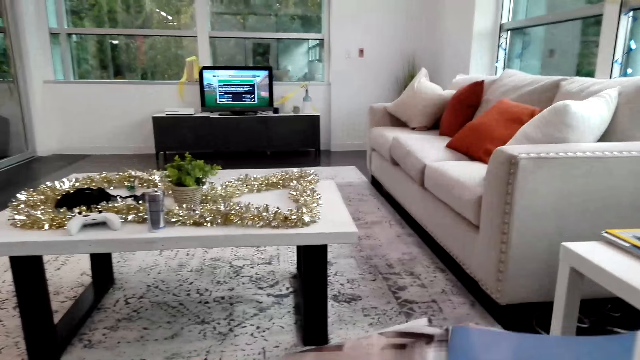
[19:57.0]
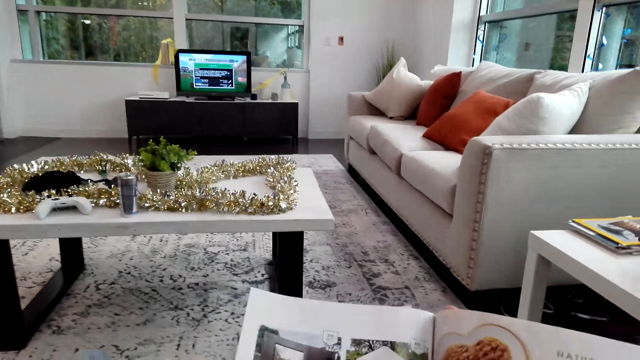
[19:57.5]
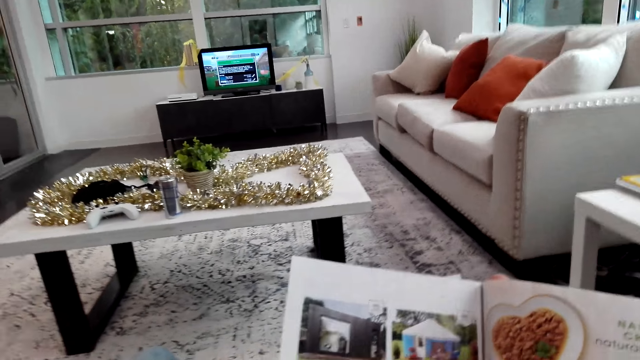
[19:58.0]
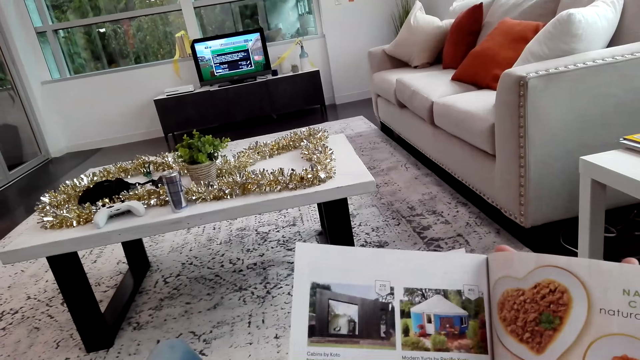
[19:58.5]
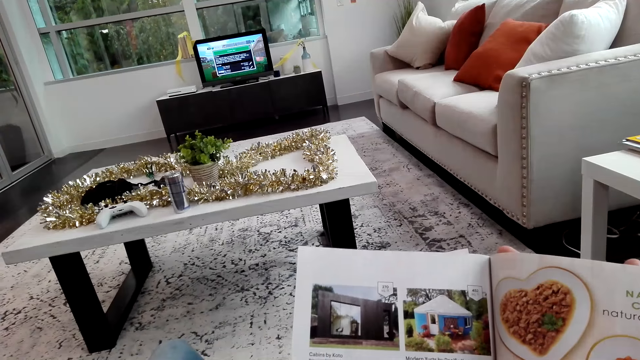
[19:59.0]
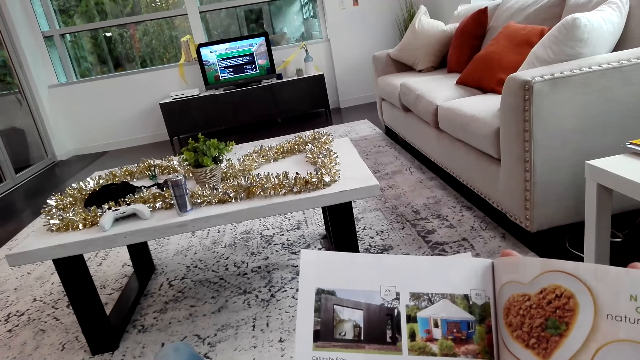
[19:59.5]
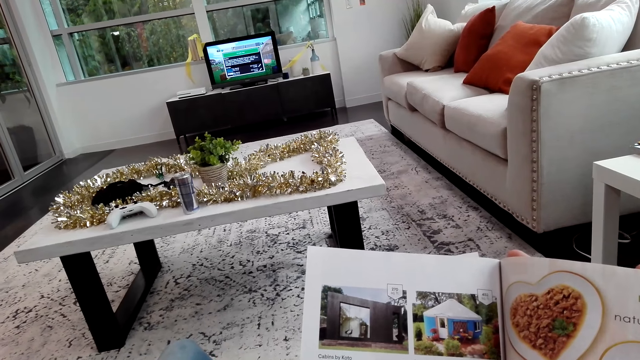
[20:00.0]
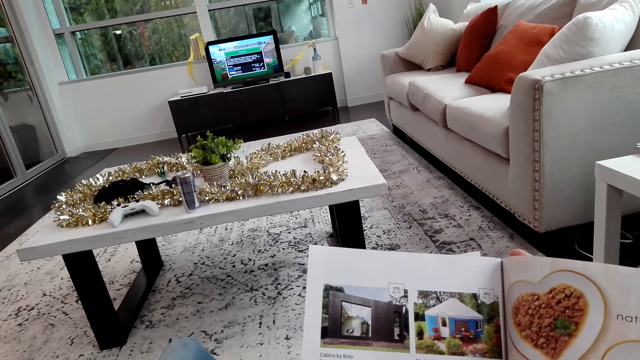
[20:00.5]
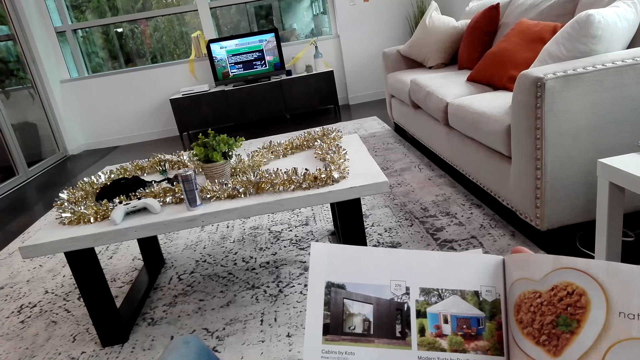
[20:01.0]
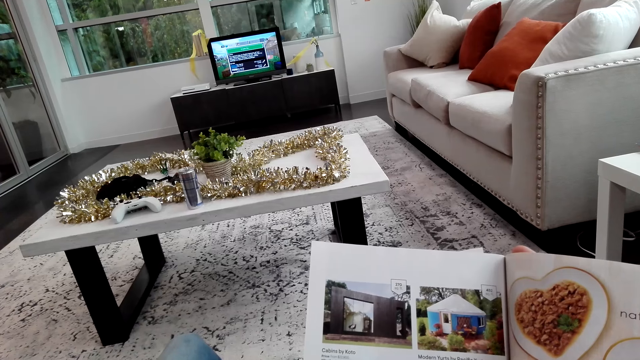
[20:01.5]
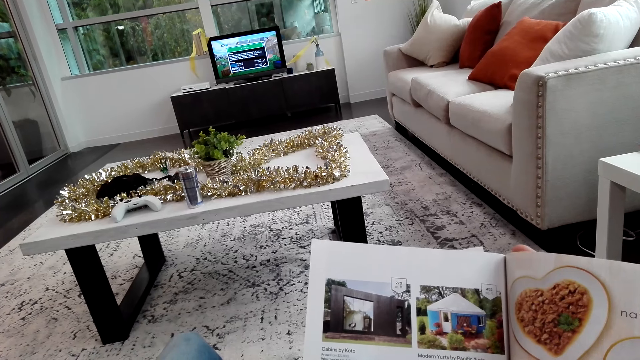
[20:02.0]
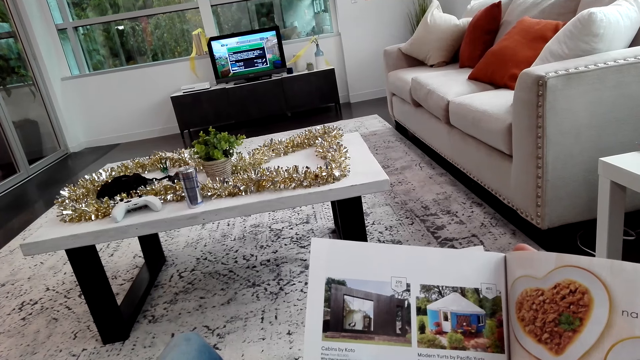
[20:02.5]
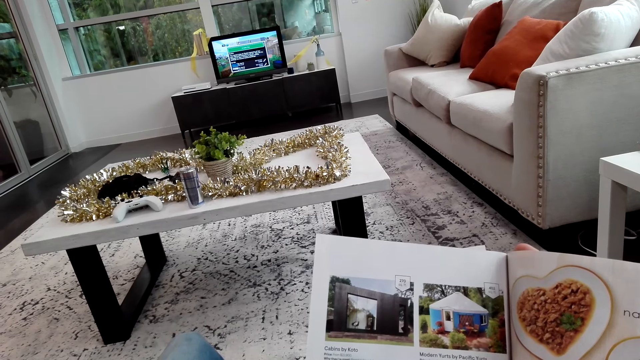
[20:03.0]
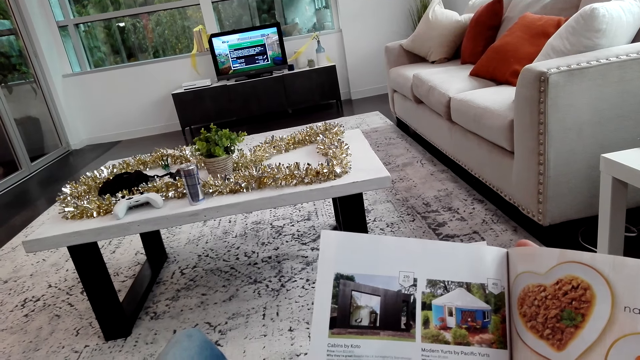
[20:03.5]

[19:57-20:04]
The camera wearer reads the magazine on the sofa.

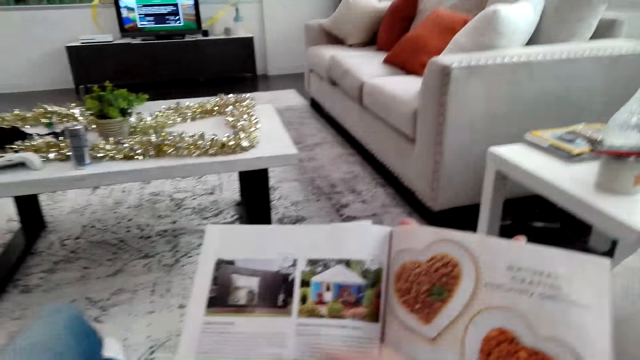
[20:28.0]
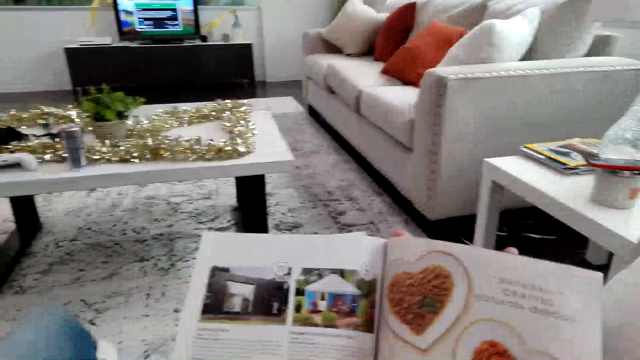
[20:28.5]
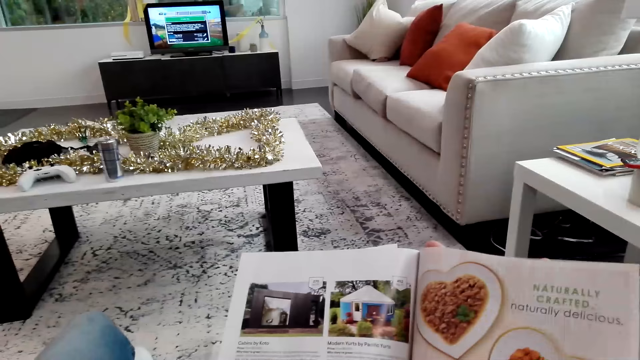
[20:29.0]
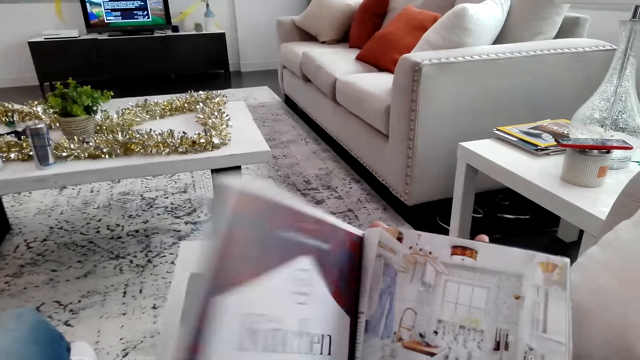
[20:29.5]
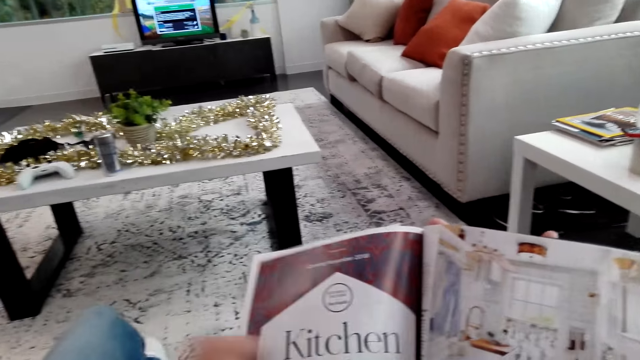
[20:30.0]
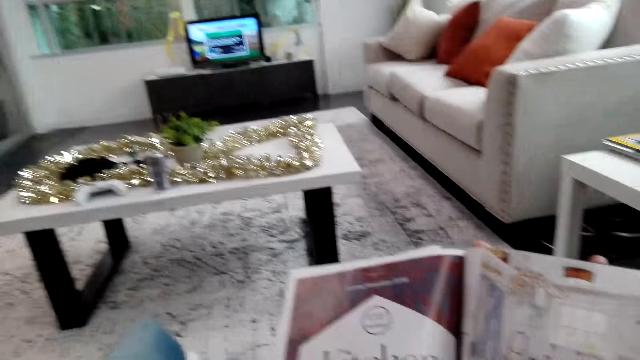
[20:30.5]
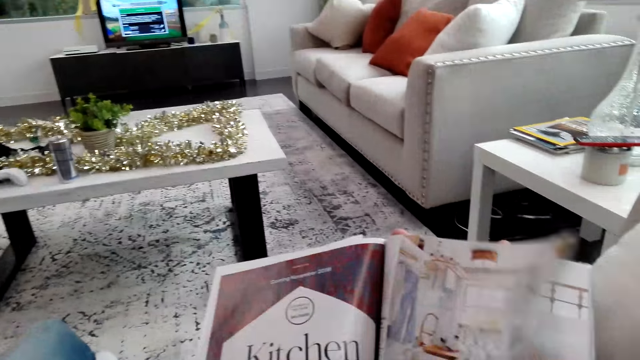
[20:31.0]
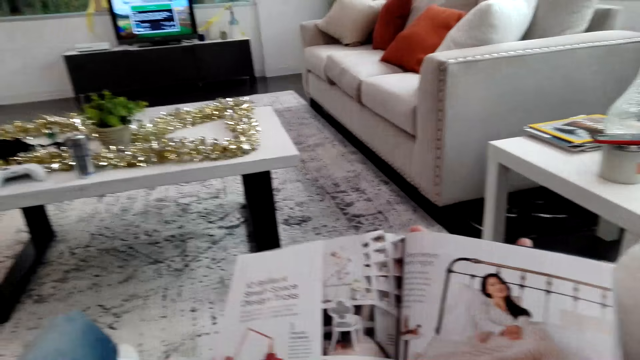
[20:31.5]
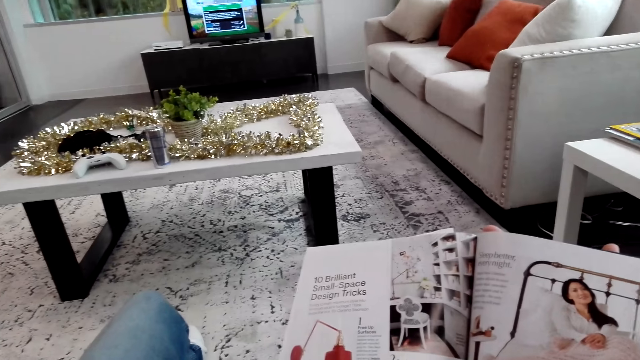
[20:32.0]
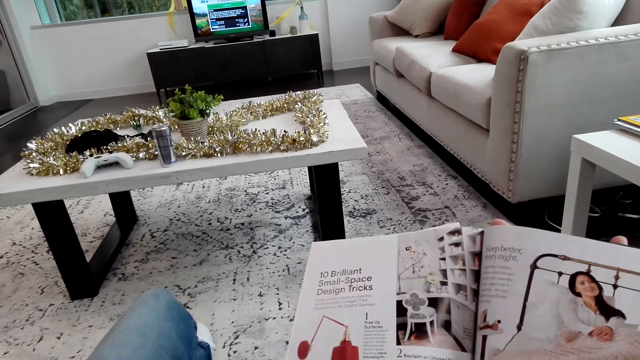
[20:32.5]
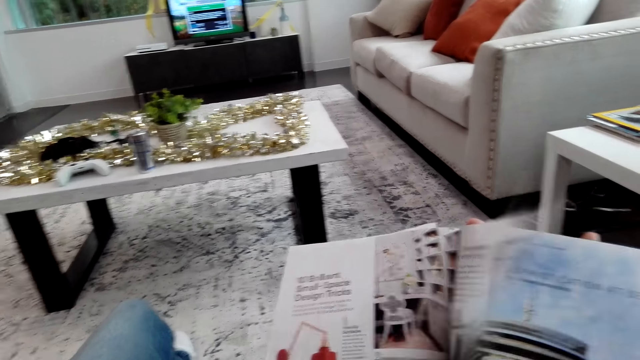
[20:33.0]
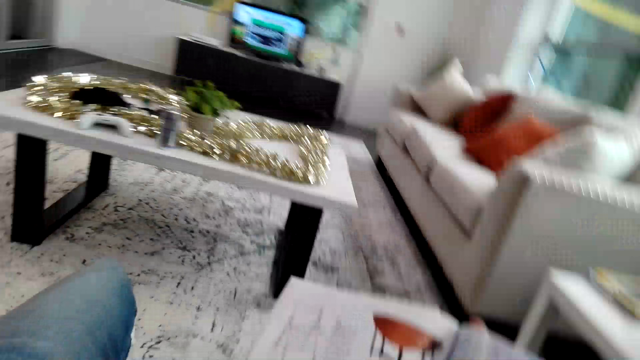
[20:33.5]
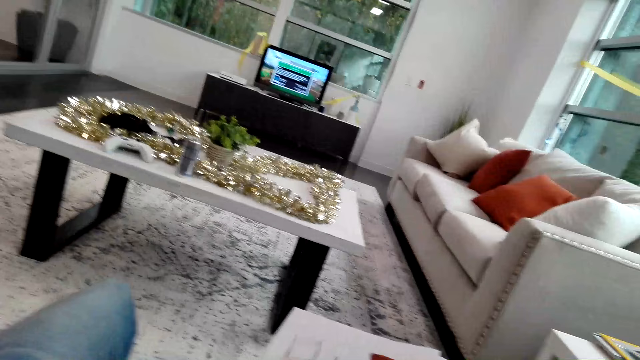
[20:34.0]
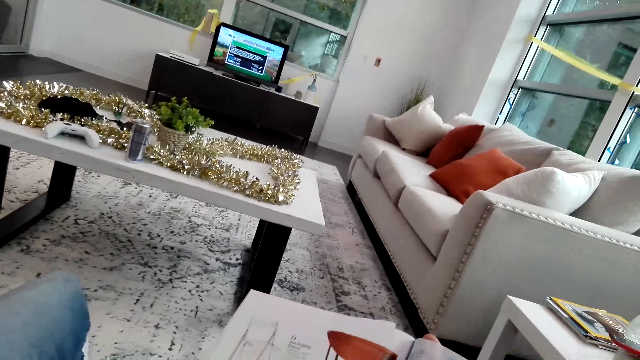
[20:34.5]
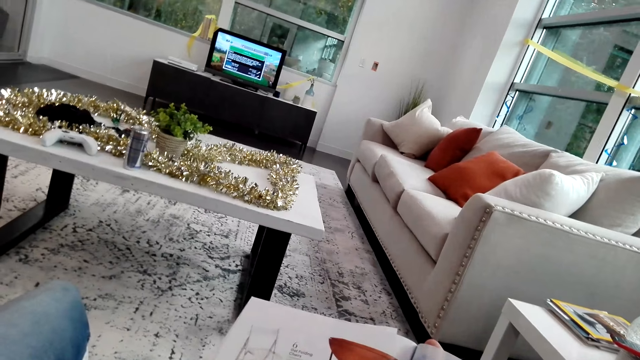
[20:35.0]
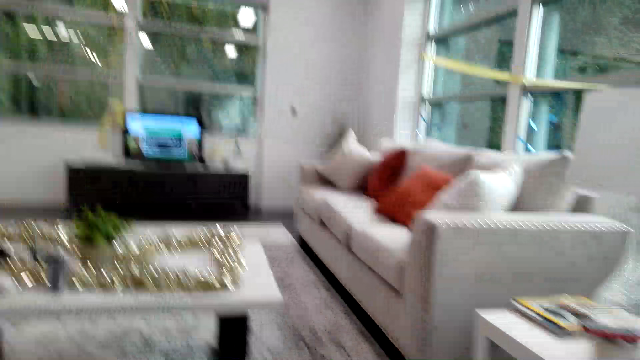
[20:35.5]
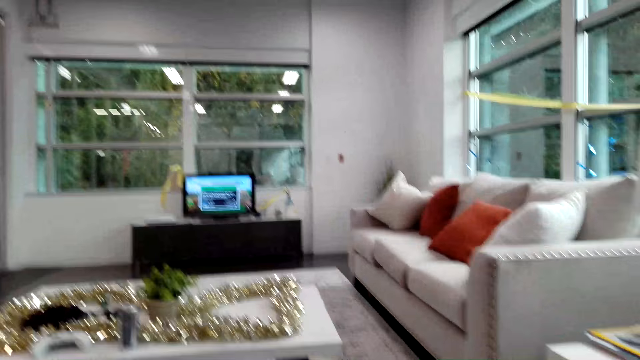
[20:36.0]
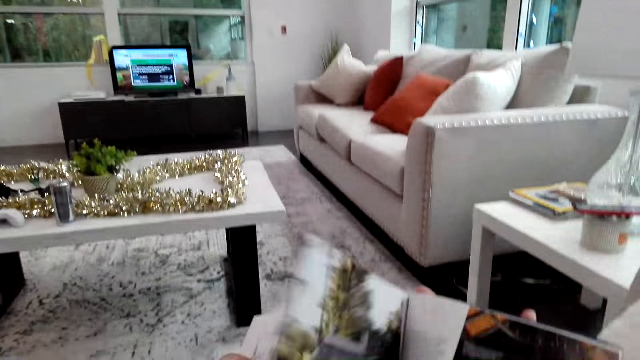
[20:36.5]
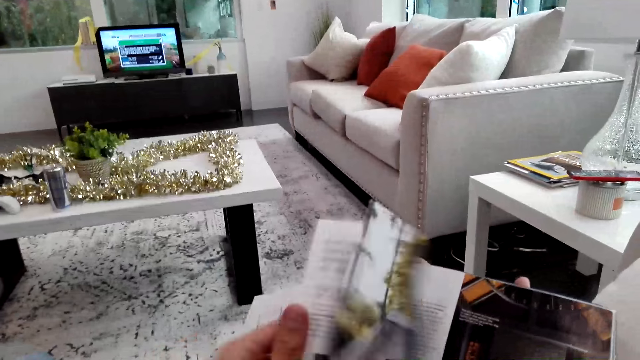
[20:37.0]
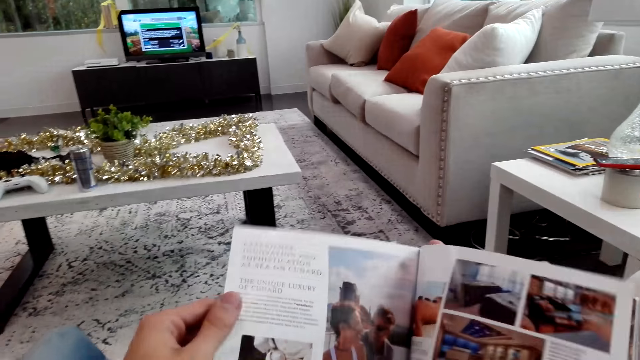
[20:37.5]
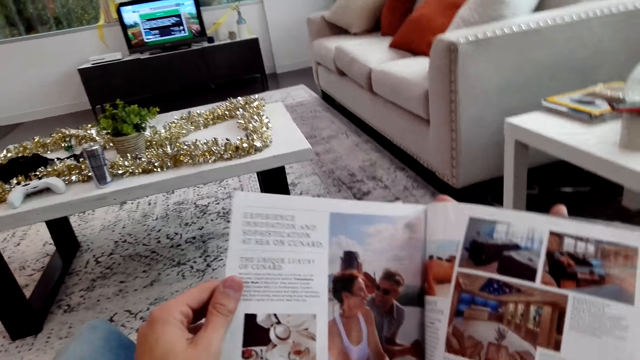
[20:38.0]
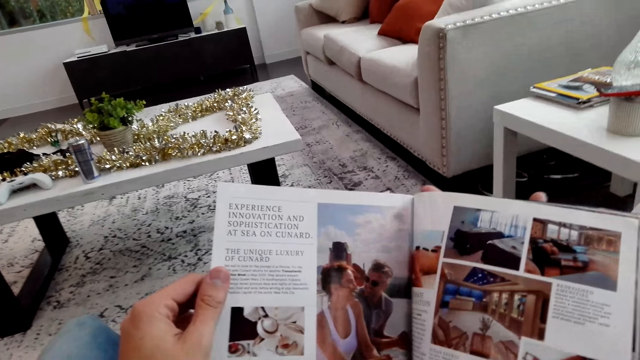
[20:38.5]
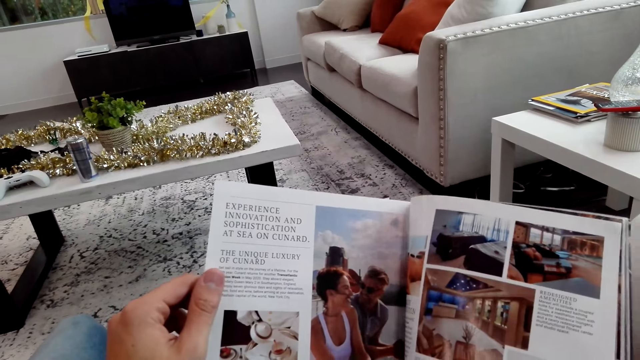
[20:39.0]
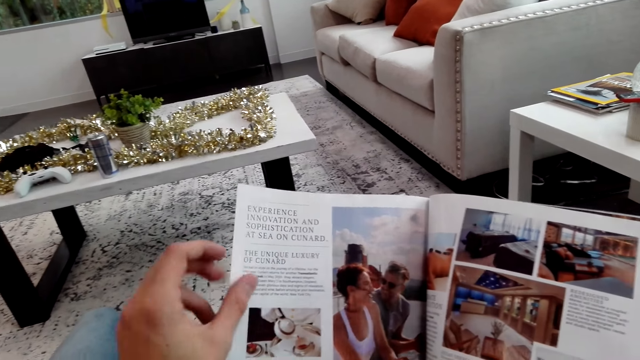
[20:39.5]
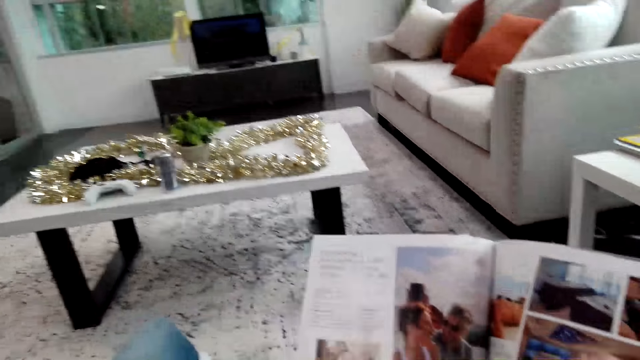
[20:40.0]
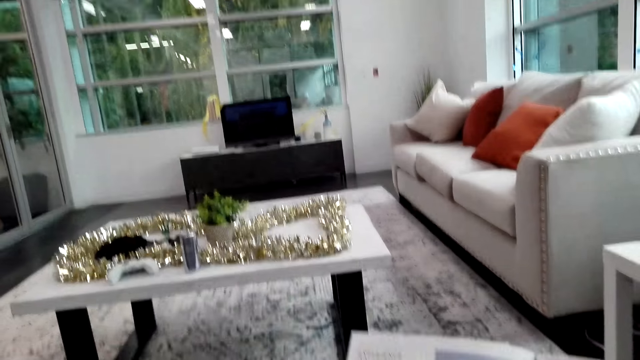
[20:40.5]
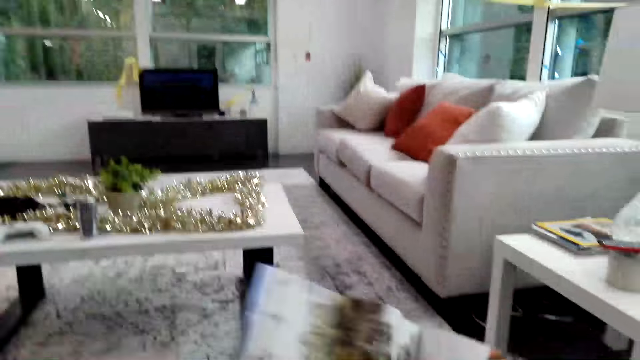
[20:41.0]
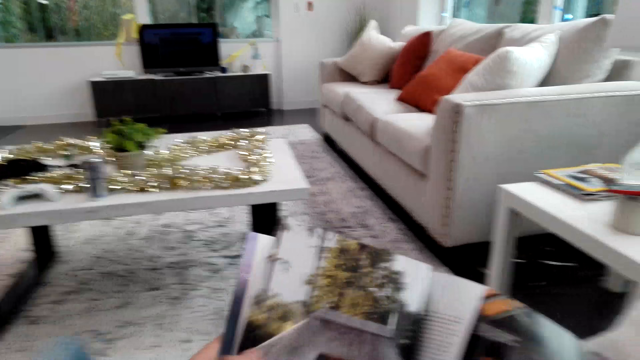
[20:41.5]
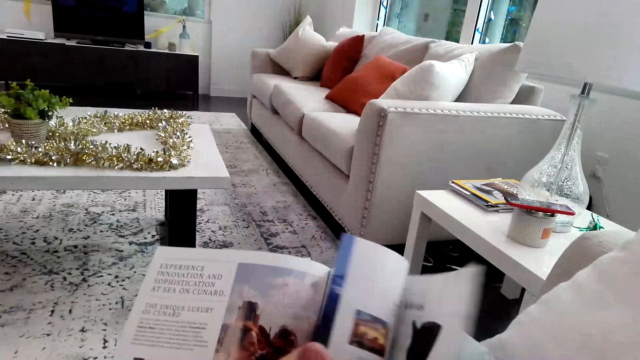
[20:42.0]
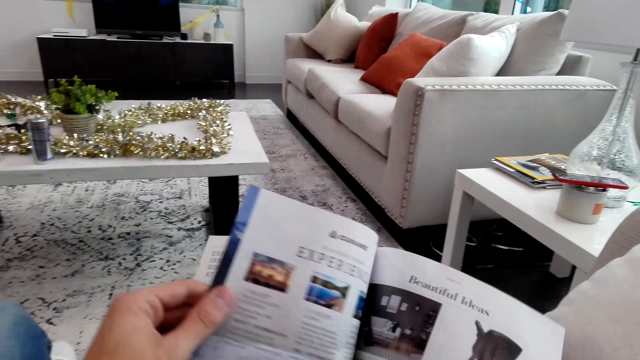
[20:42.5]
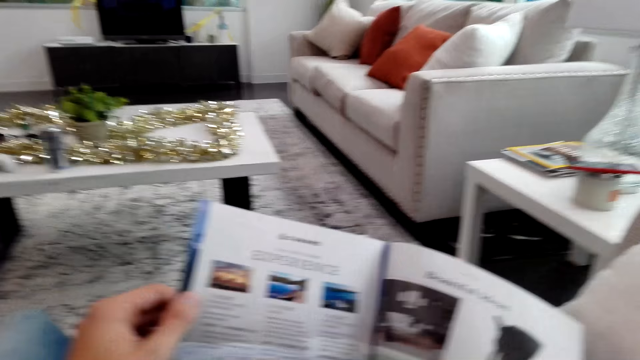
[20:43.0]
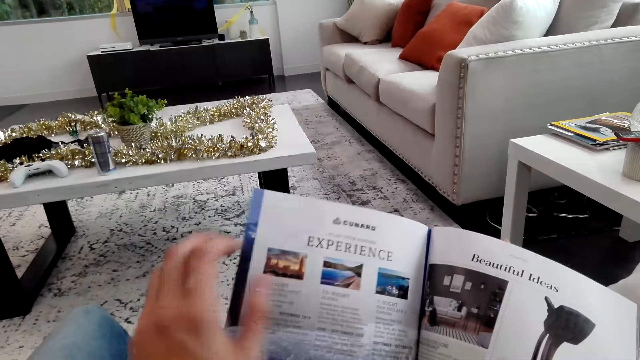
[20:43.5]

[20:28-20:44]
The camera wearer opens the magazine pages.
